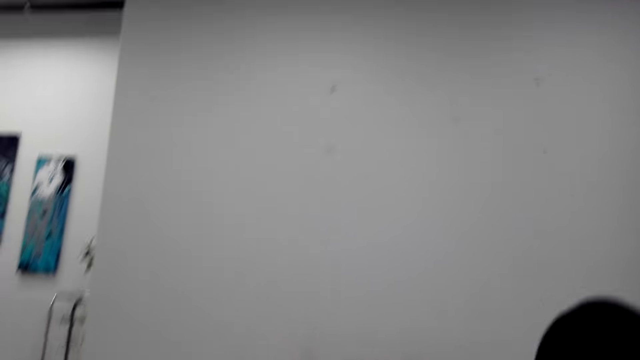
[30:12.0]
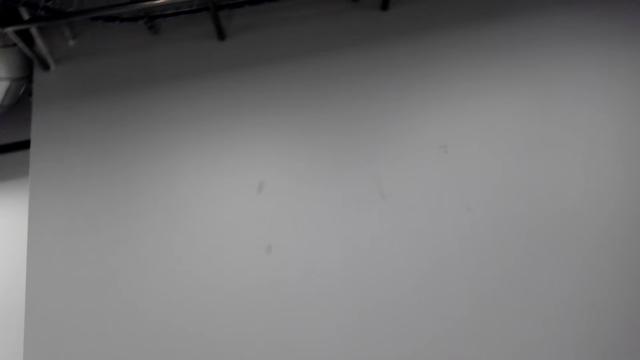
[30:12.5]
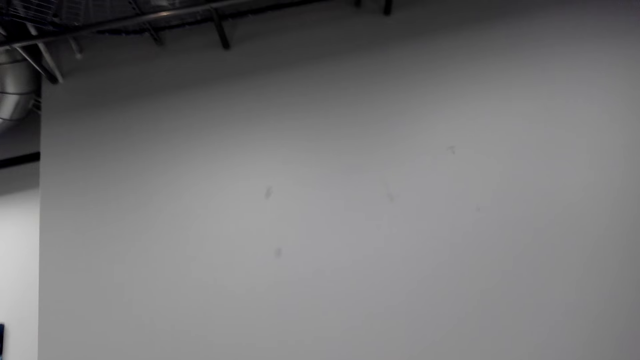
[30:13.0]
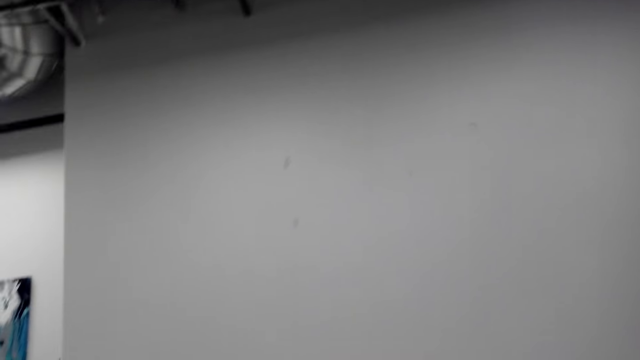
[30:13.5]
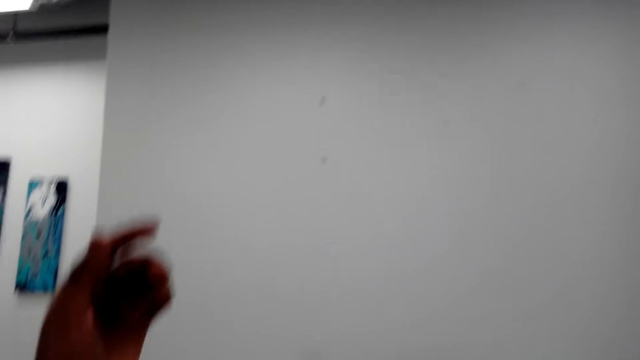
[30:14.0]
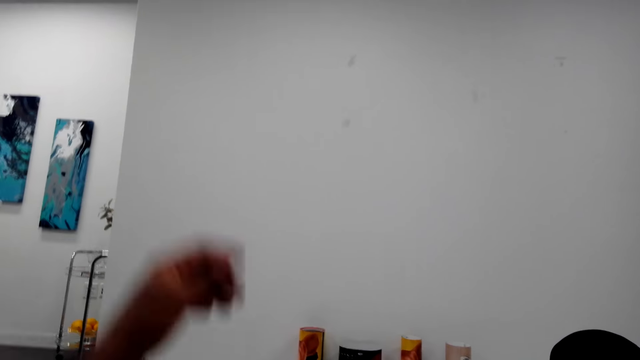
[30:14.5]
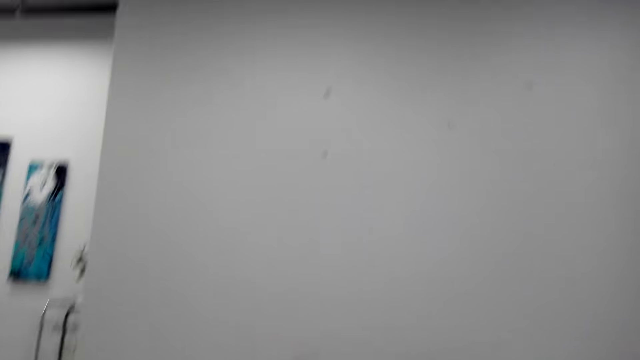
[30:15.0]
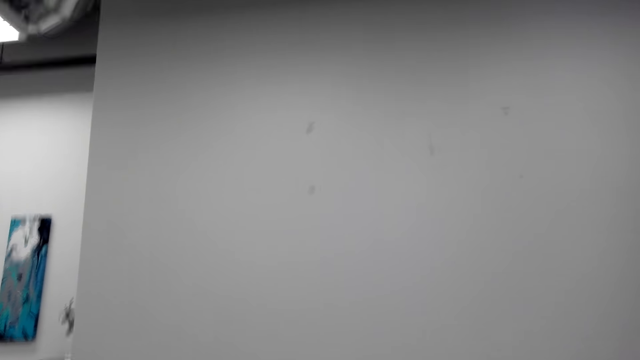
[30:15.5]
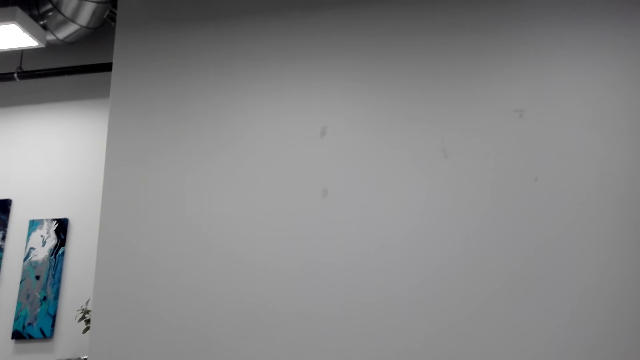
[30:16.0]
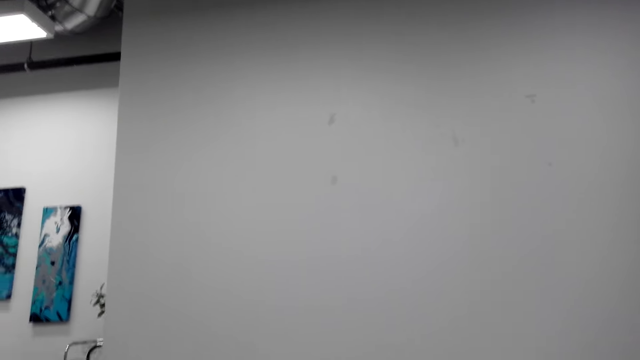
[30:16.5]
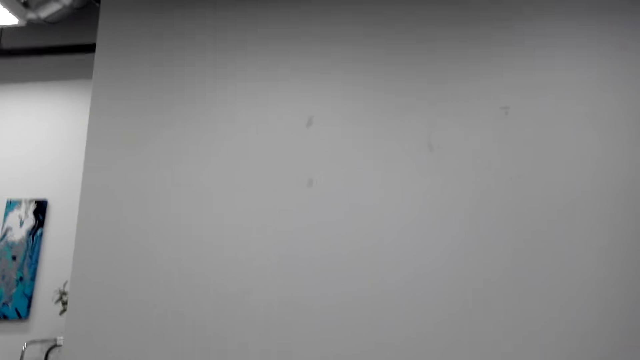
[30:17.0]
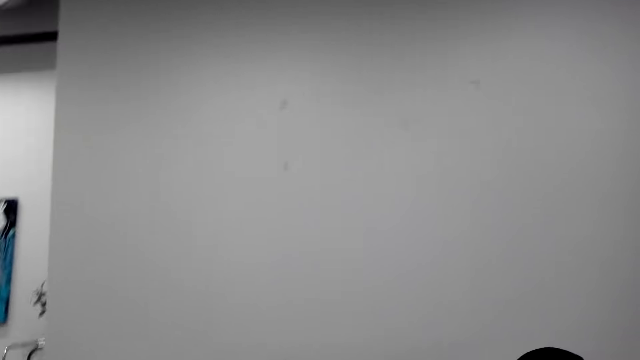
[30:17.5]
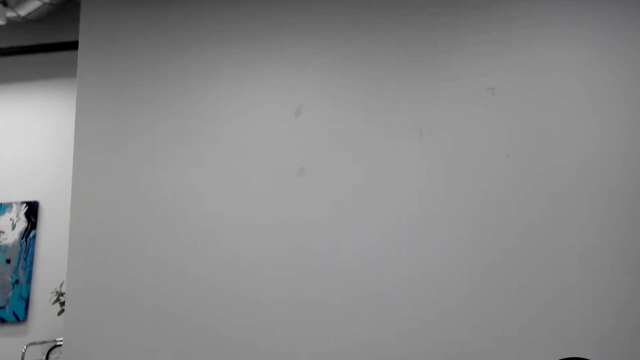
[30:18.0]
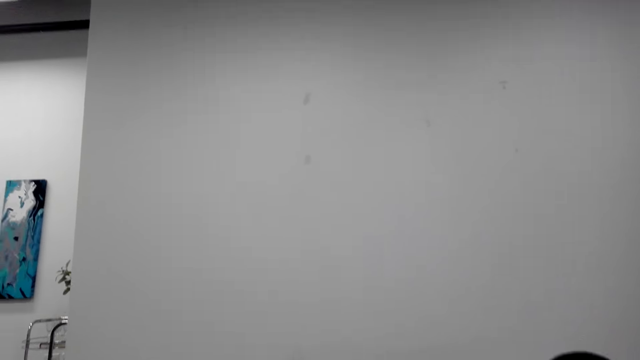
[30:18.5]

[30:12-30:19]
The camera wearer gestures out.

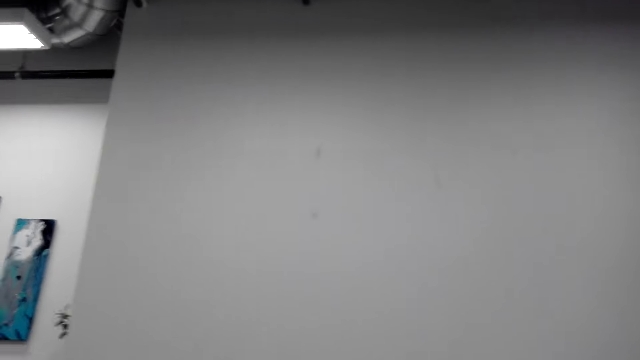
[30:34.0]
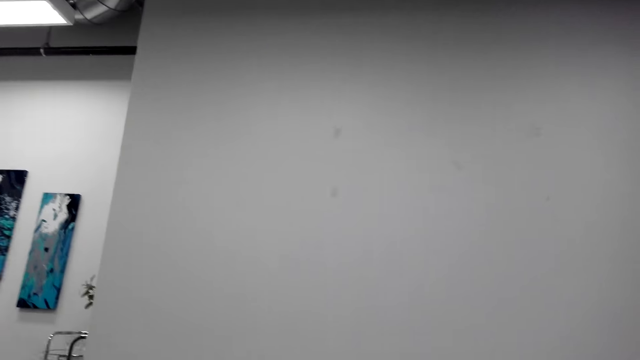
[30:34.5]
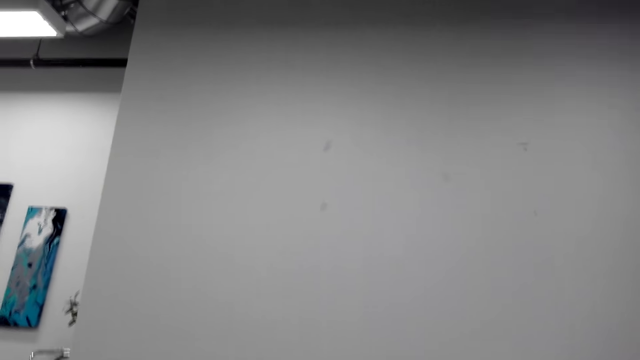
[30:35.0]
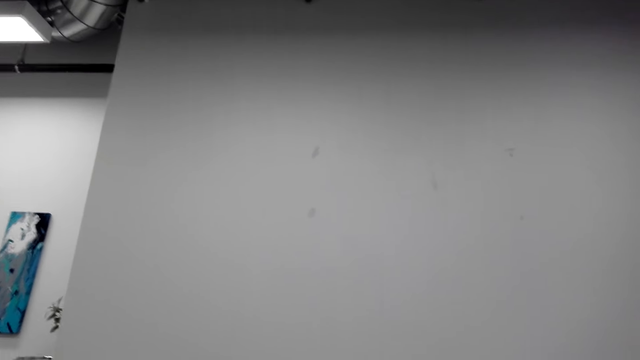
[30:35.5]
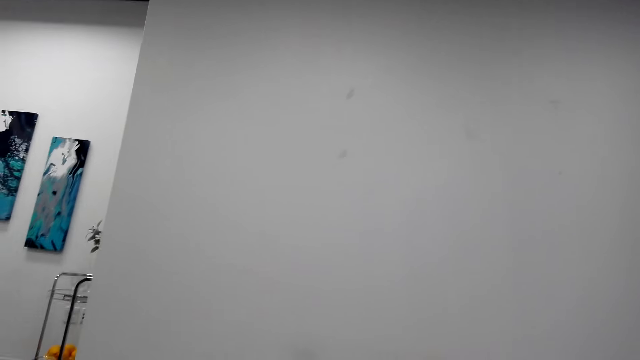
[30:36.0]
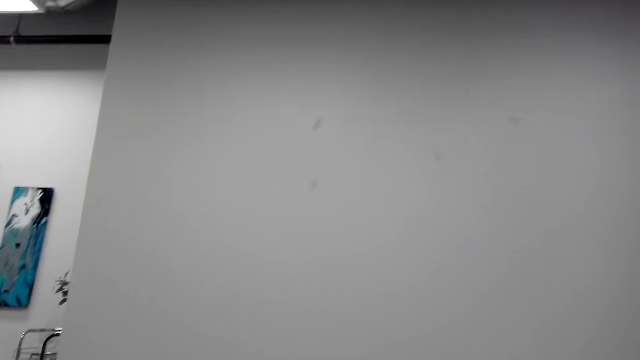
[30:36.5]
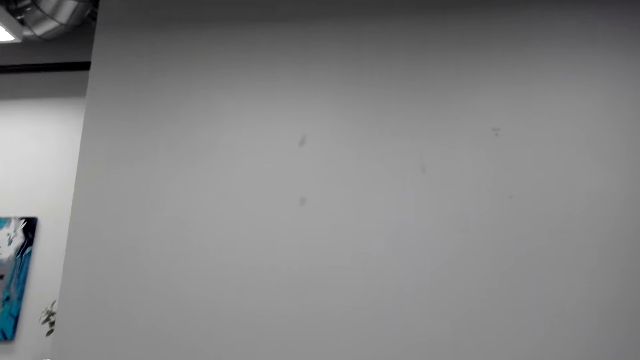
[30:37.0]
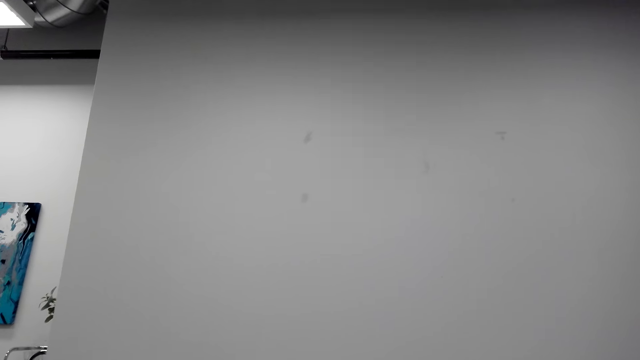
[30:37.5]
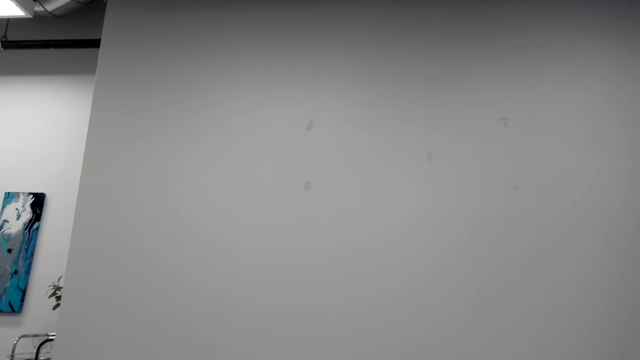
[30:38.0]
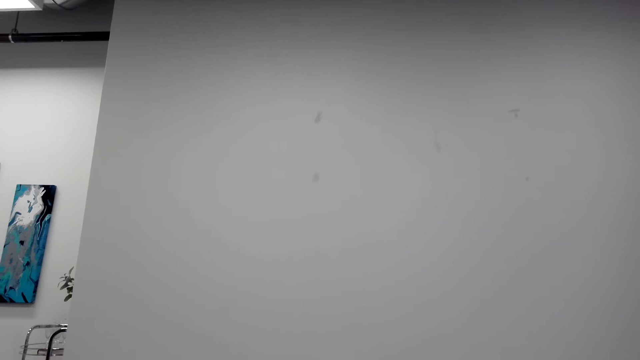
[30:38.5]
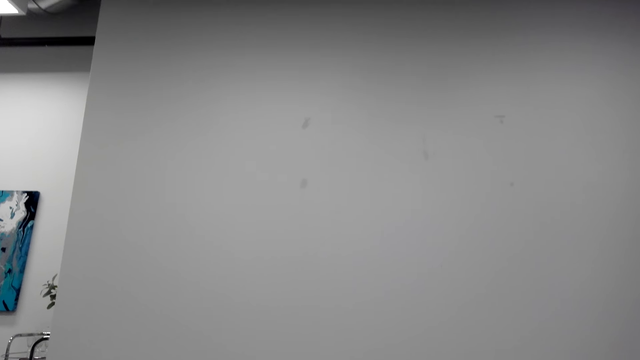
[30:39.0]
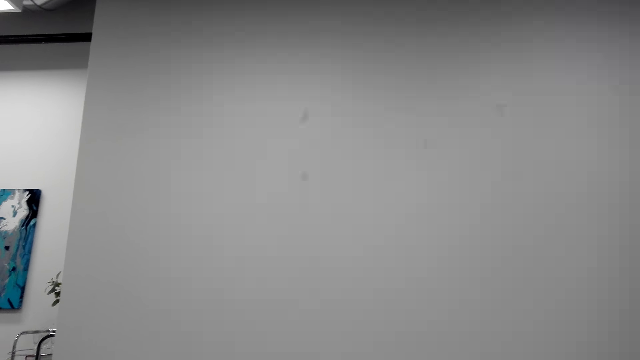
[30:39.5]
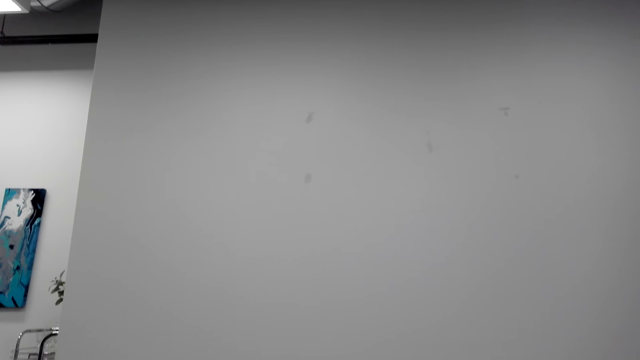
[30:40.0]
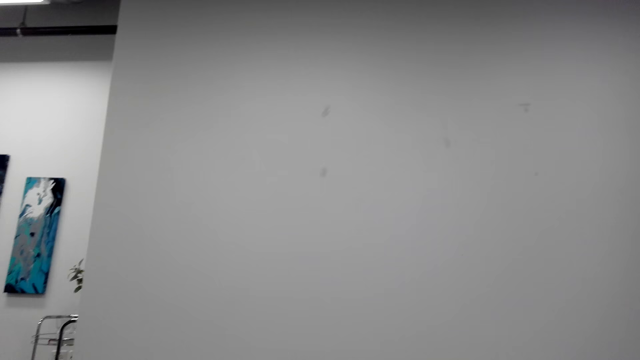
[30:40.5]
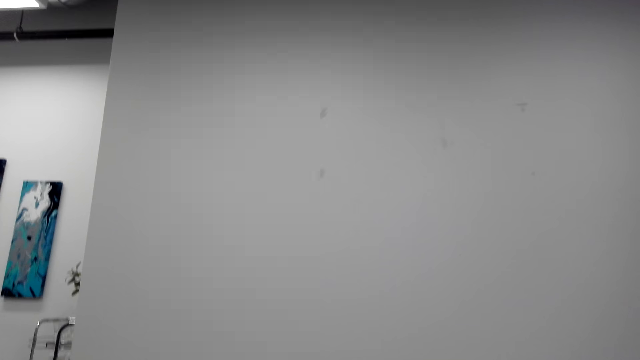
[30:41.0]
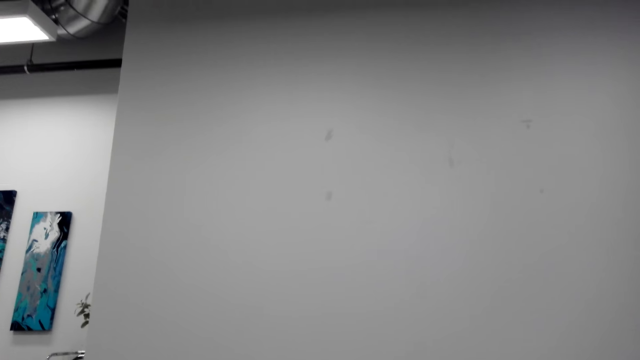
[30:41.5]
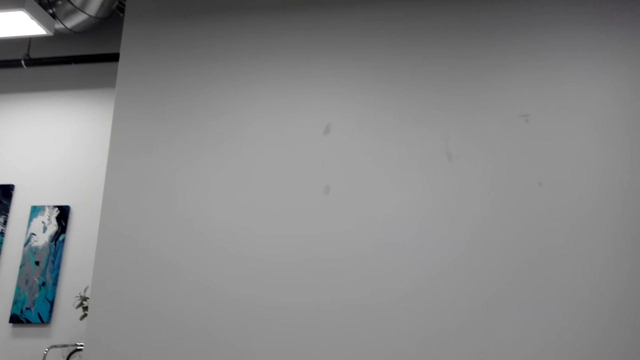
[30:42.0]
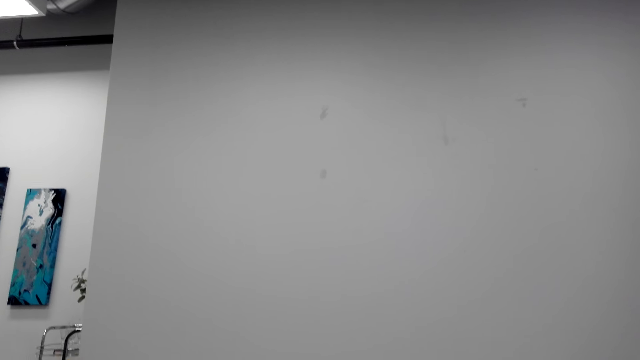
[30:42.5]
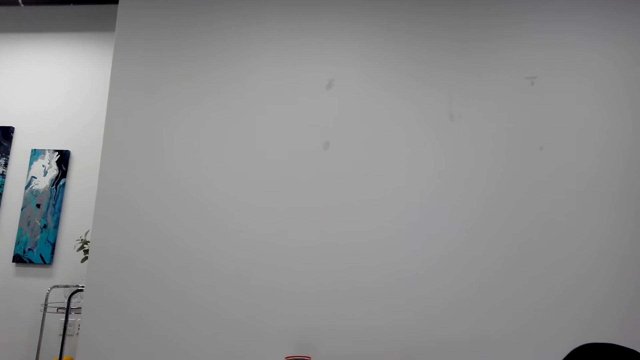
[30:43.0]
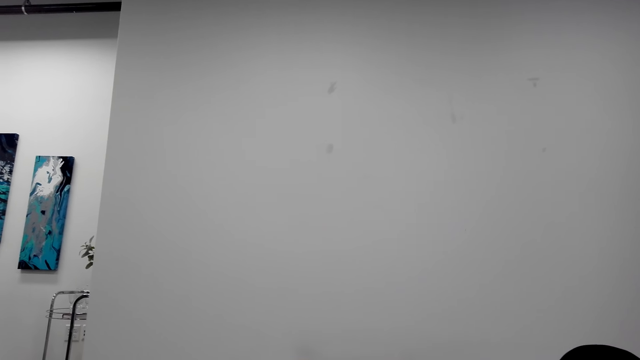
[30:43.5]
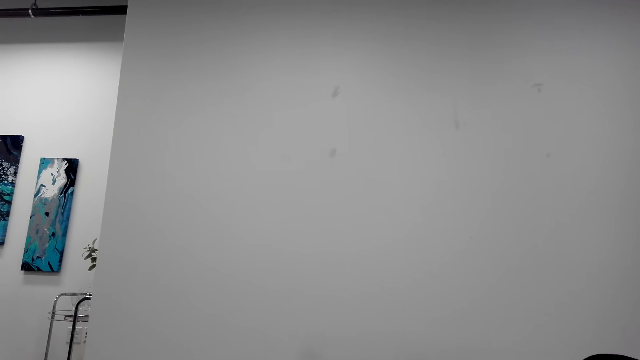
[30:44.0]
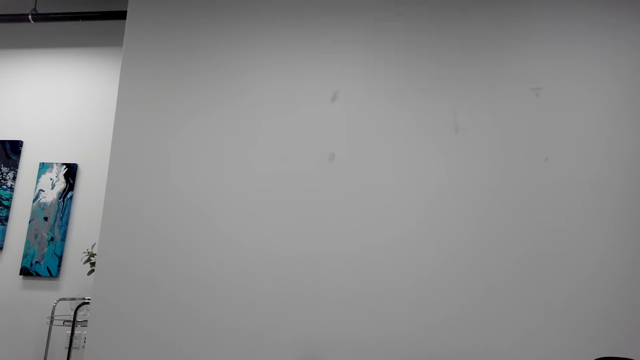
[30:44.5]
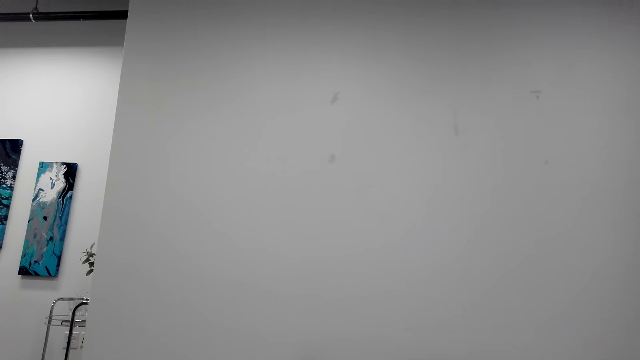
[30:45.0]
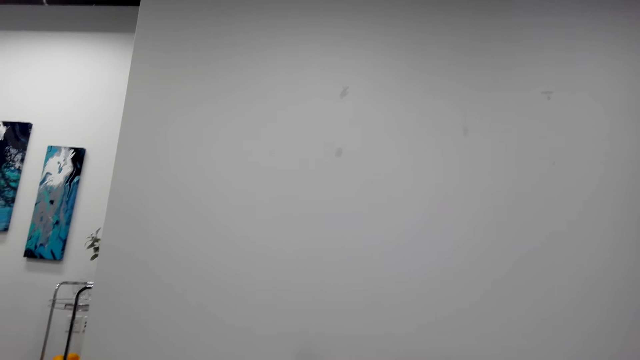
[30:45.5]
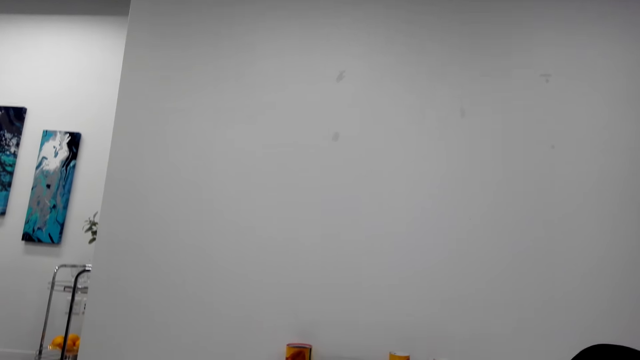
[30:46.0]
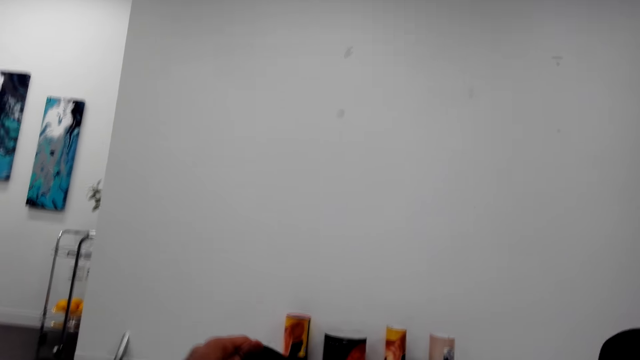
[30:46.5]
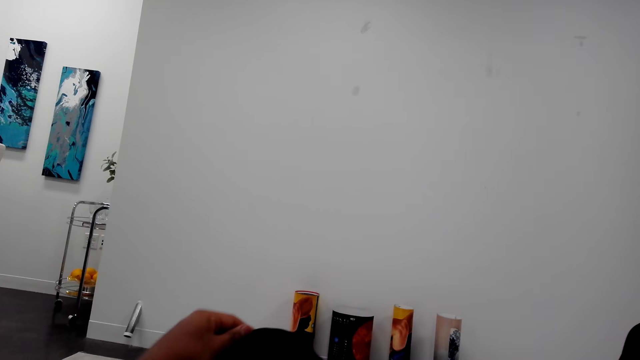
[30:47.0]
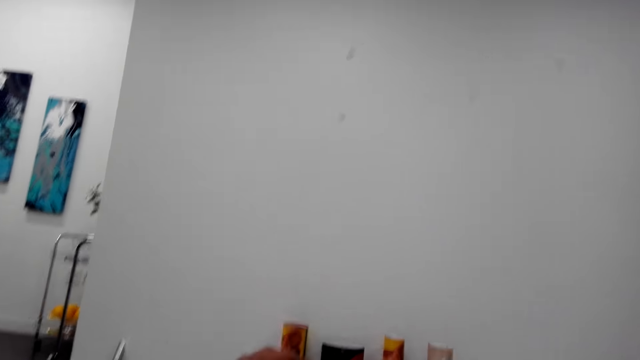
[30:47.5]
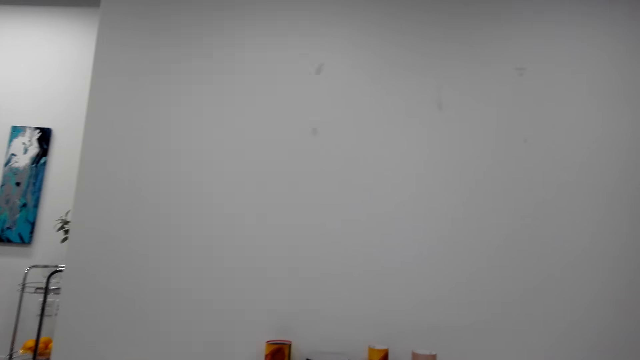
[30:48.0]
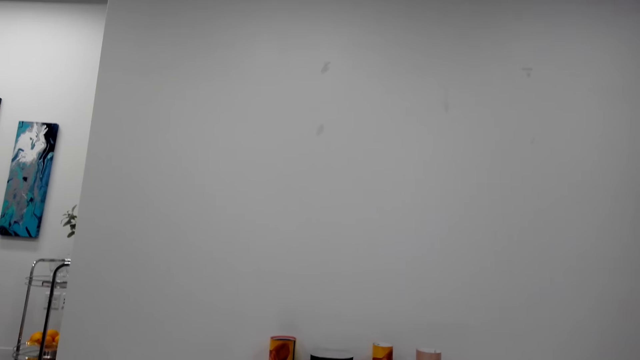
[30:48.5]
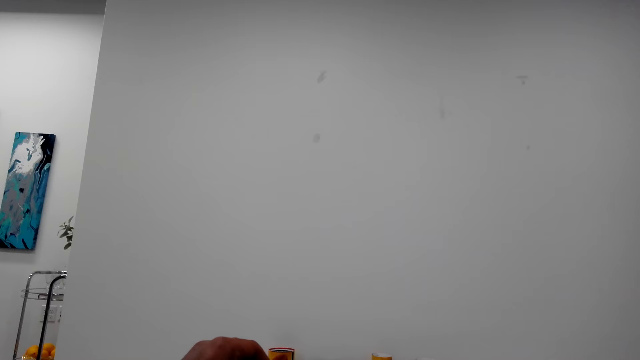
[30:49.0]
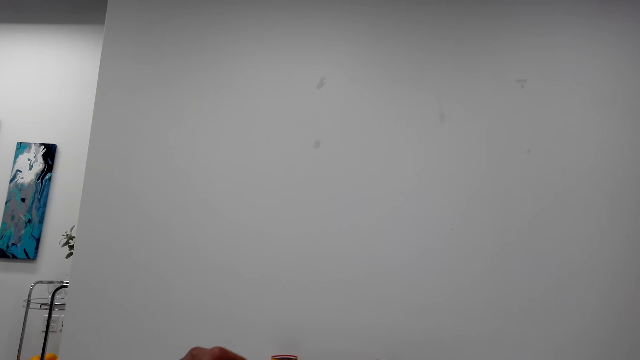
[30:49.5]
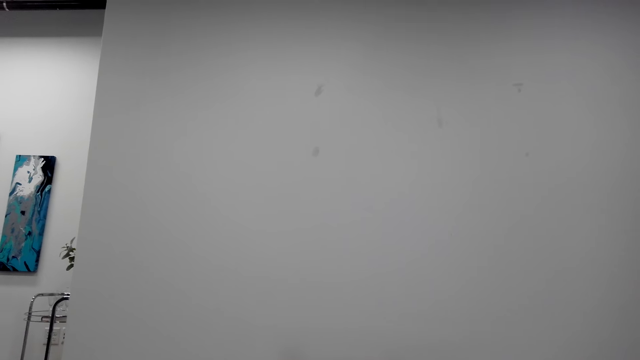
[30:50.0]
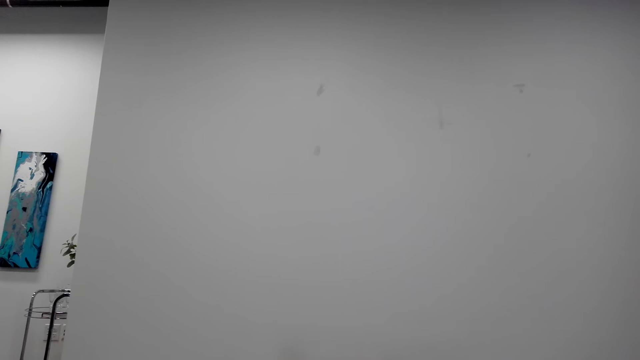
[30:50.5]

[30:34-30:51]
The camera wearer talks with a phone. They raise their hands. They talk with the phone. They raise their knees. They talk with the phone. They raise their hands.
